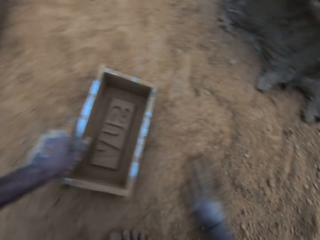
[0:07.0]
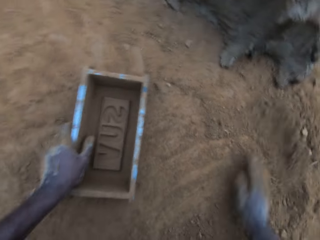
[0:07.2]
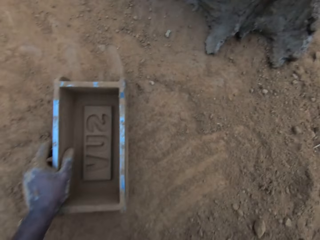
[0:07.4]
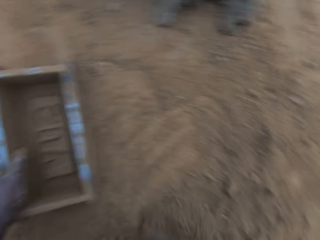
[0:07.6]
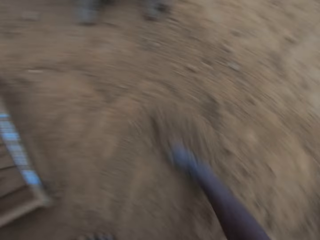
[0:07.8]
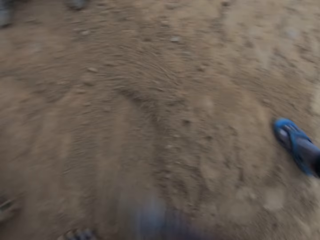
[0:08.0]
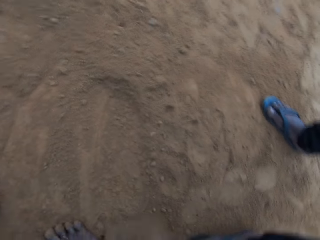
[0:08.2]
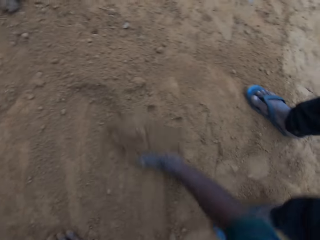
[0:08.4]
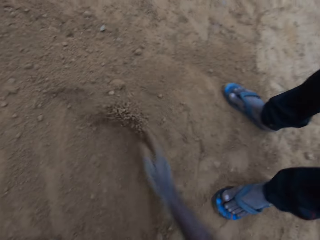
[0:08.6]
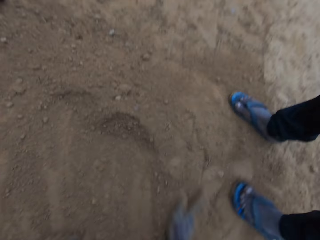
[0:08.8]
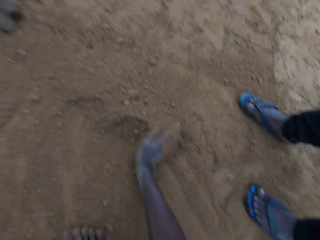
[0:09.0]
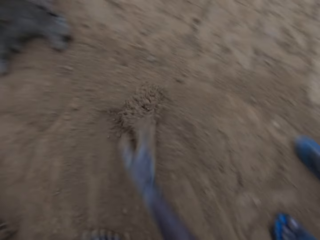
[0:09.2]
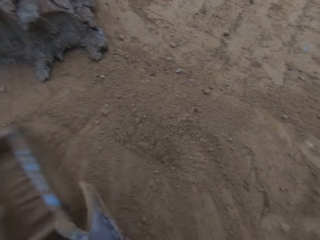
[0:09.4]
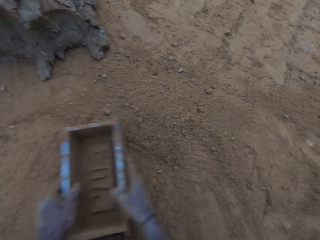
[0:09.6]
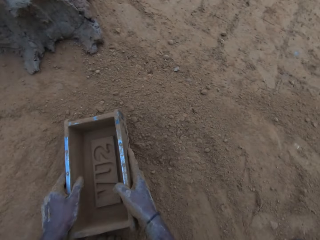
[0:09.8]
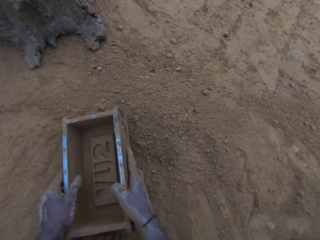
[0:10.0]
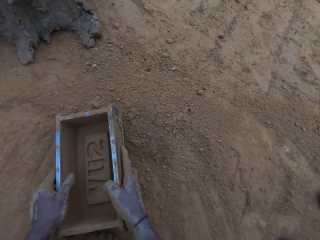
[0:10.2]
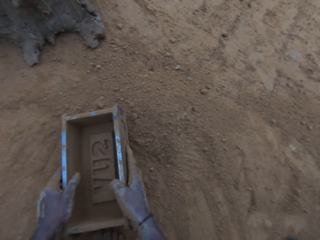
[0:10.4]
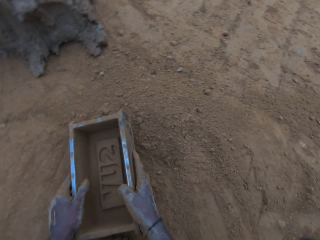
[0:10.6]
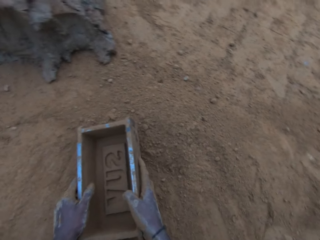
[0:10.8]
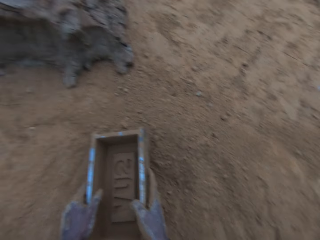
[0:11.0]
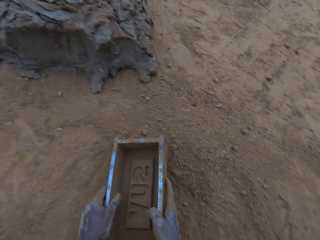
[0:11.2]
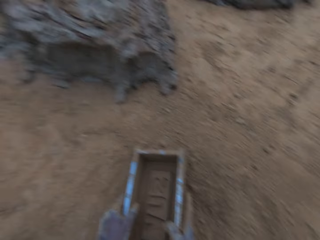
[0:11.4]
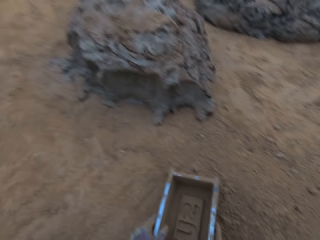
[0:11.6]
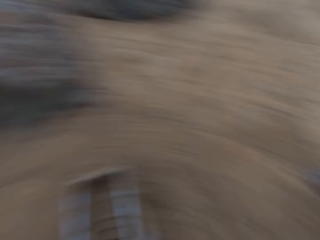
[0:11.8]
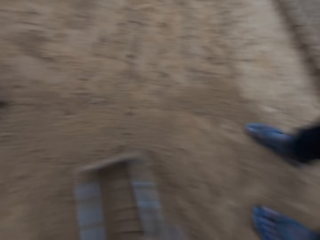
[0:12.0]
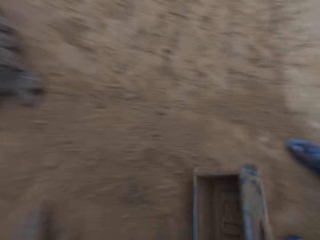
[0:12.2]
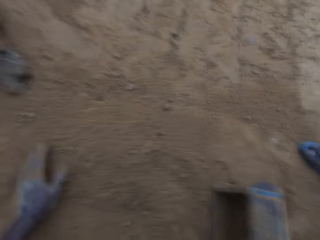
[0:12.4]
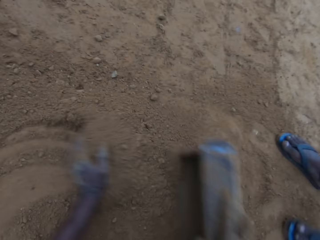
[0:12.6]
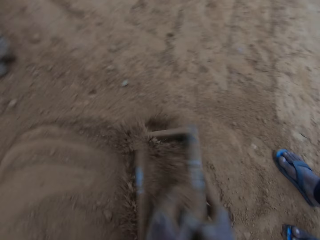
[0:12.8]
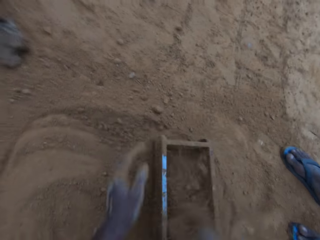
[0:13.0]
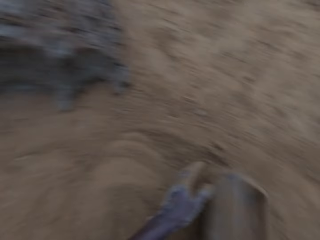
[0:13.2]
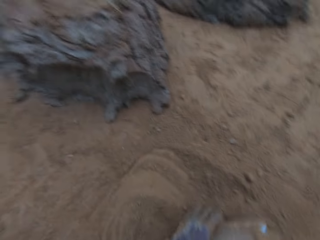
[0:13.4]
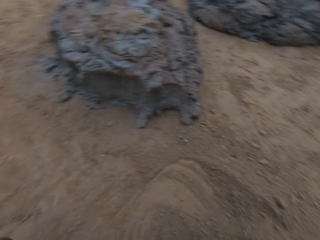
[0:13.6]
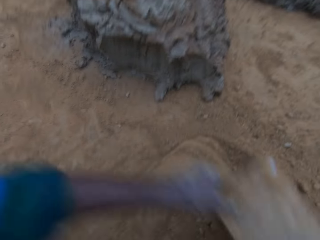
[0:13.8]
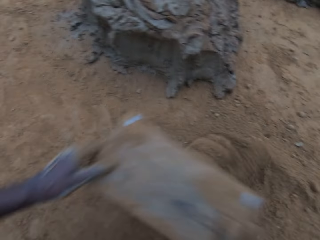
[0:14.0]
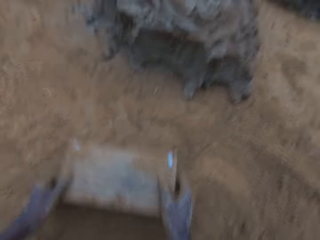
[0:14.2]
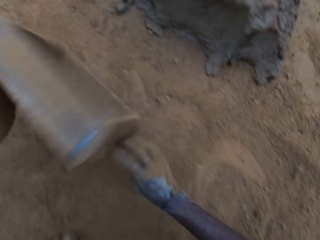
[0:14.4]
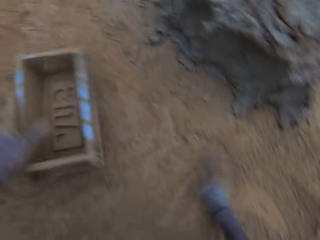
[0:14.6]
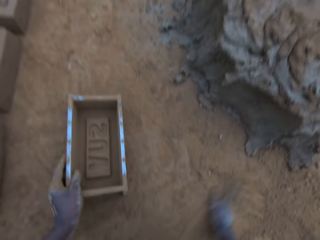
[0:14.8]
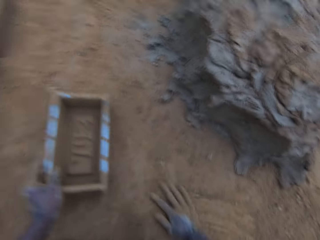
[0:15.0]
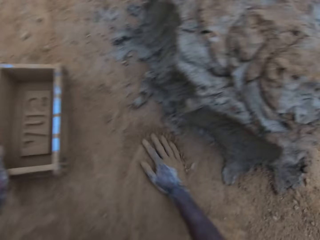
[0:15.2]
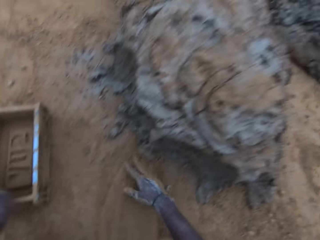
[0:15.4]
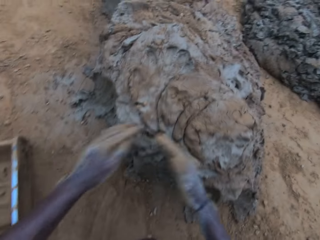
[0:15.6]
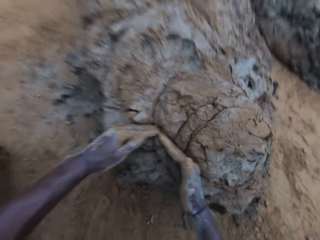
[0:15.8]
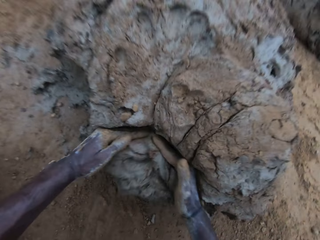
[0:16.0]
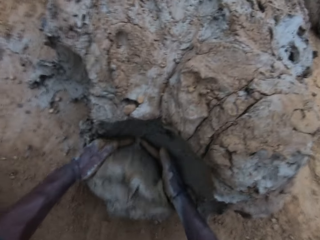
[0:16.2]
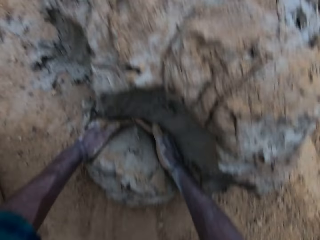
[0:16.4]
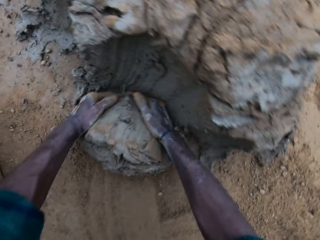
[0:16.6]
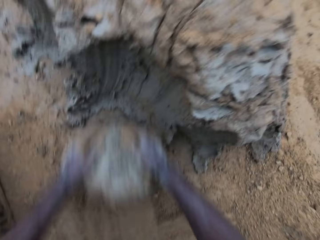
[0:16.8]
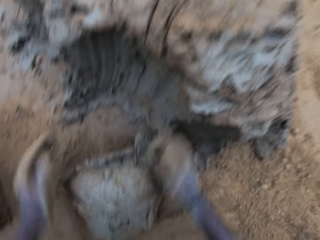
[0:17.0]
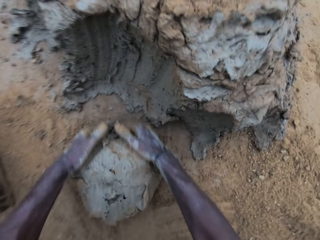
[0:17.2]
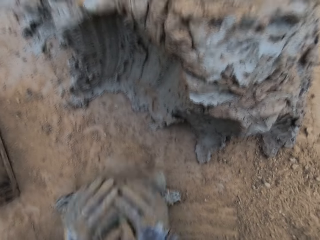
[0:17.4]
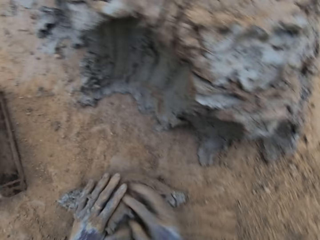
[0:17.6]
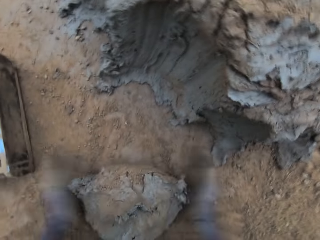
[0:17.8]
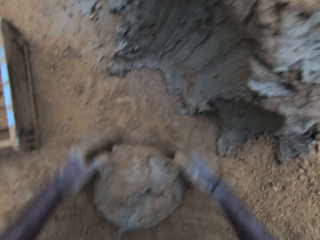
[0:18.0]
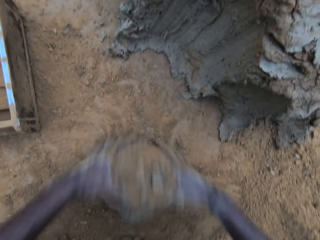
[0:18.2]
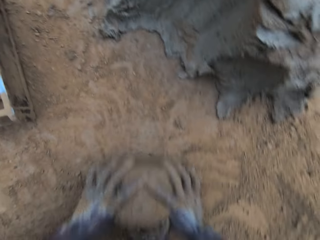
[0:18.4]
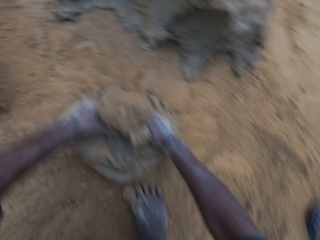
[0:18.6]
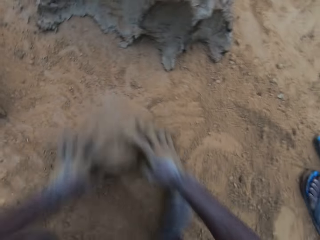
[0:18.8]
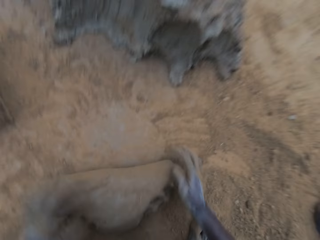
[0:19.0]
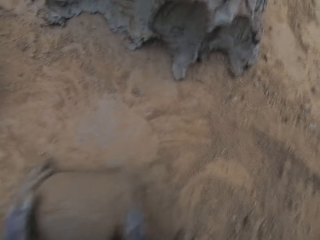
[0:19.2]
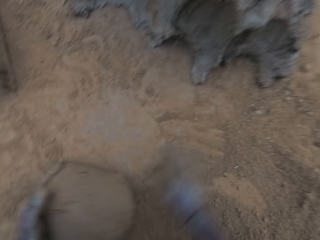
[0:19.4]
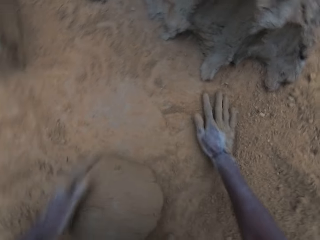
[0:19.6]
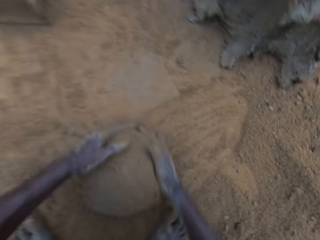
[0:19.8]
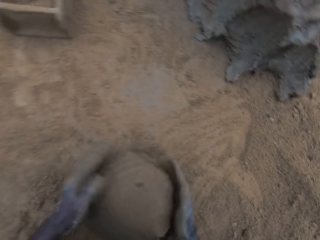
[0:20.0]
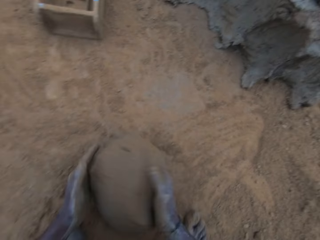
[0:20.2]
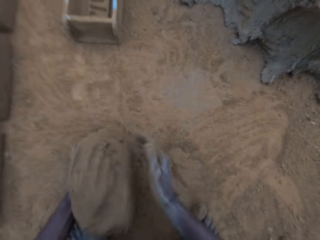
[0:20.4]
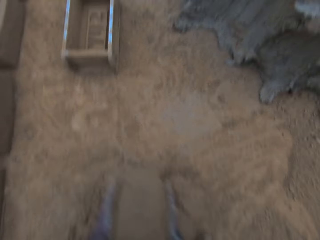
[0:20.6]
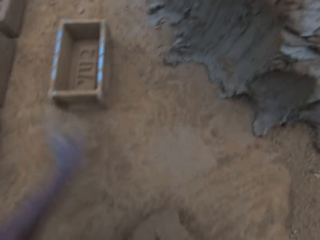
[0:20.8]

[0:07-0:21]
The camera wearer moves a brick mold or mold container on the ground. He gathers sand with his hands. A man stands on the field. The camera wearer holds the brick mold on the ground. The man stands on the field. The camera wearer moves sand into the mold container with his hands. He pours soil on the ground. He picks up the brick mold from the ground, puts the brick mold on the ground and moves the soil on the ground with his hand. He fetches clay from the ground with his hands. He cuts some mortar from the big lump. He rolls the clay on the ground. He wraps the mortar with sand together. The man stands on the field. The camera wearer moves the soil on the ground with his hands.

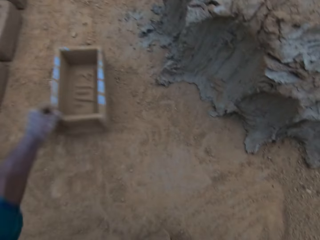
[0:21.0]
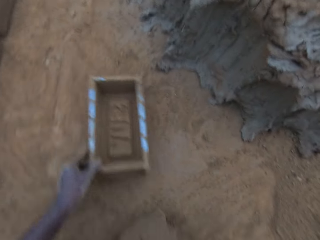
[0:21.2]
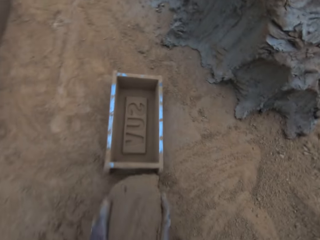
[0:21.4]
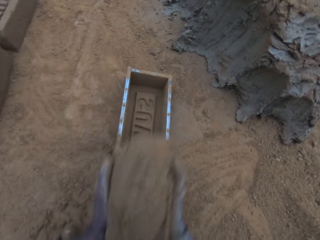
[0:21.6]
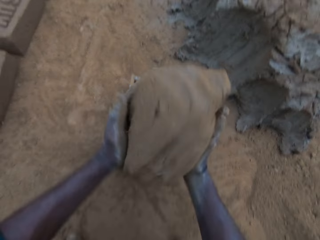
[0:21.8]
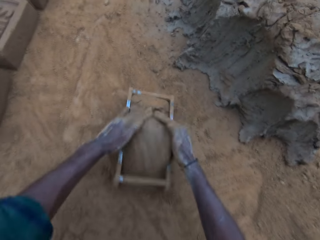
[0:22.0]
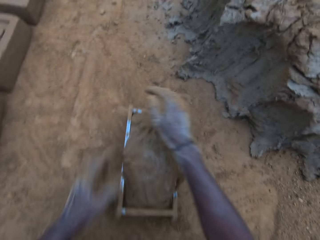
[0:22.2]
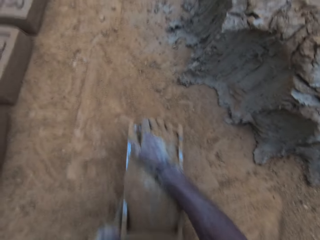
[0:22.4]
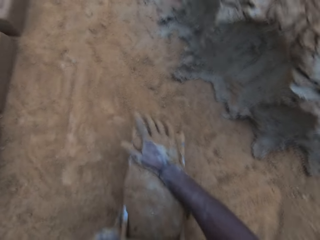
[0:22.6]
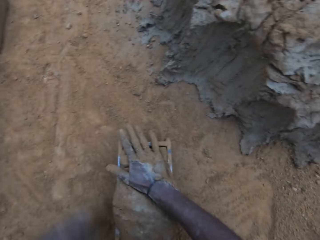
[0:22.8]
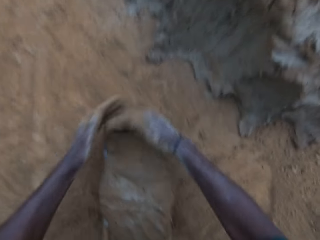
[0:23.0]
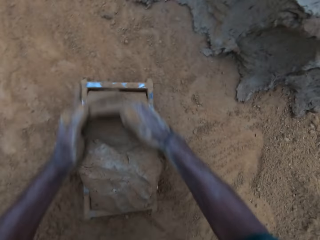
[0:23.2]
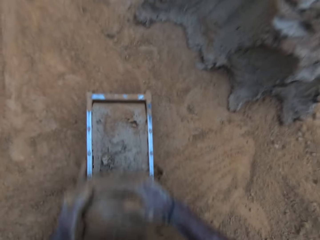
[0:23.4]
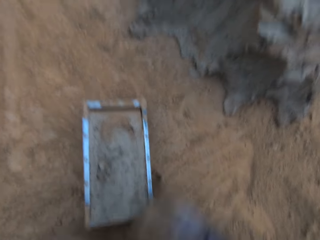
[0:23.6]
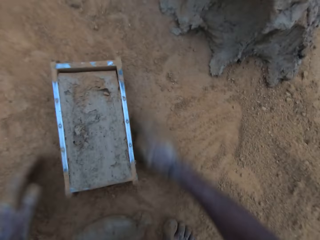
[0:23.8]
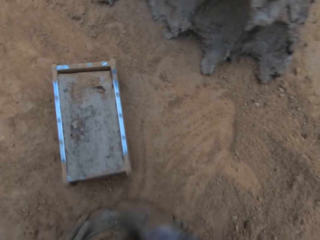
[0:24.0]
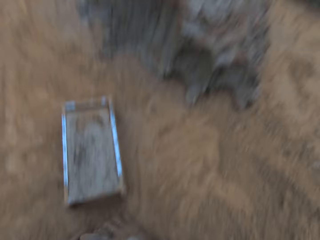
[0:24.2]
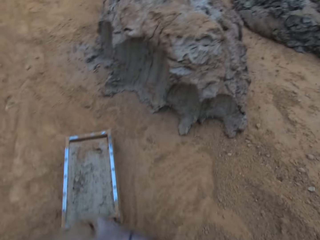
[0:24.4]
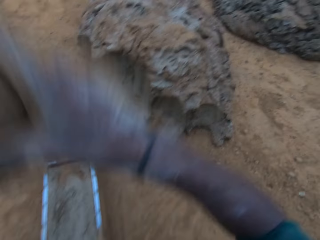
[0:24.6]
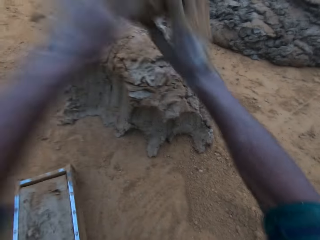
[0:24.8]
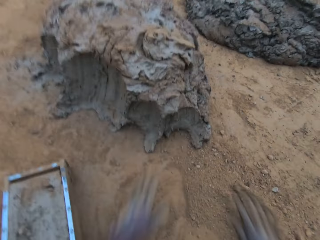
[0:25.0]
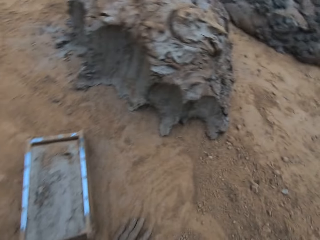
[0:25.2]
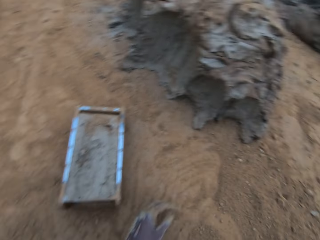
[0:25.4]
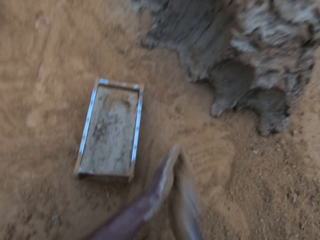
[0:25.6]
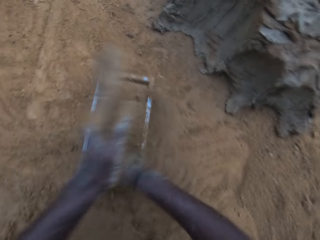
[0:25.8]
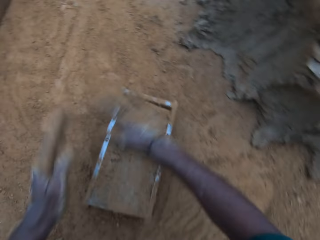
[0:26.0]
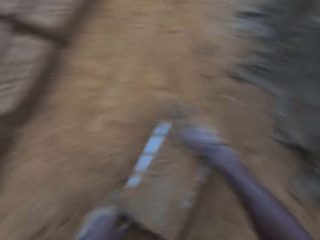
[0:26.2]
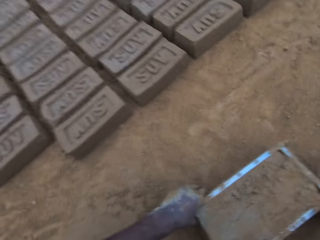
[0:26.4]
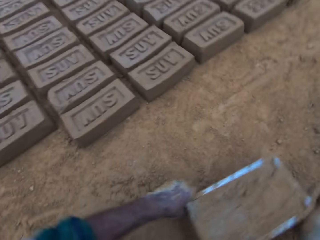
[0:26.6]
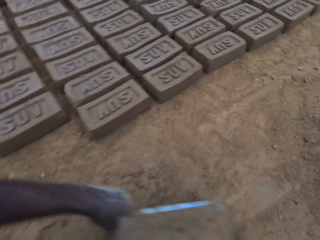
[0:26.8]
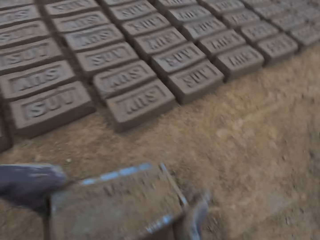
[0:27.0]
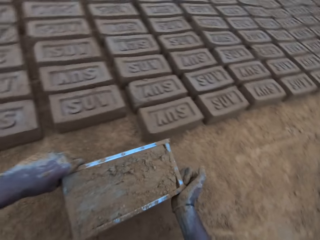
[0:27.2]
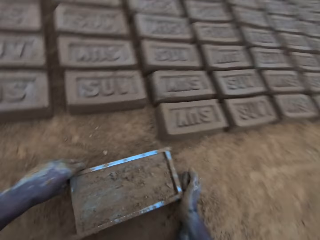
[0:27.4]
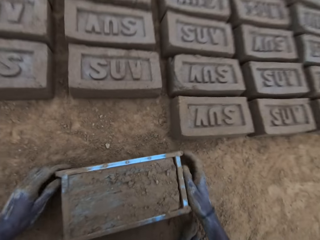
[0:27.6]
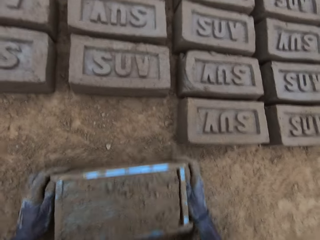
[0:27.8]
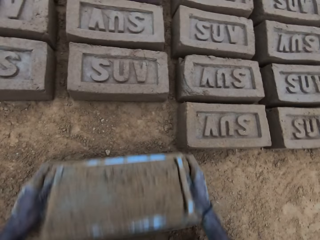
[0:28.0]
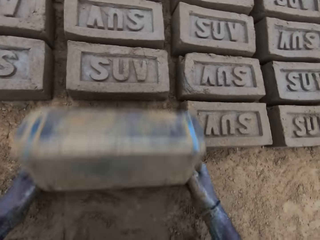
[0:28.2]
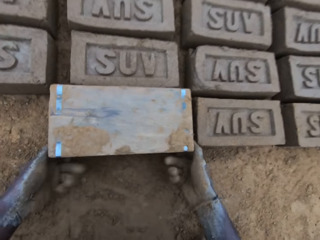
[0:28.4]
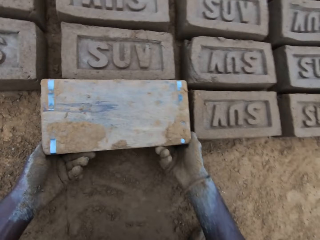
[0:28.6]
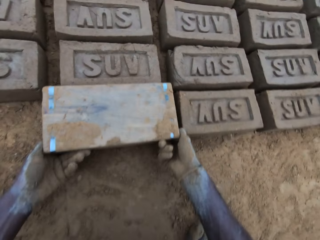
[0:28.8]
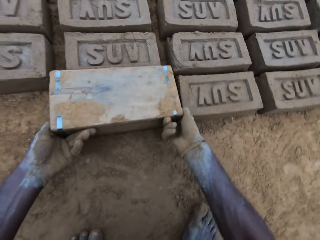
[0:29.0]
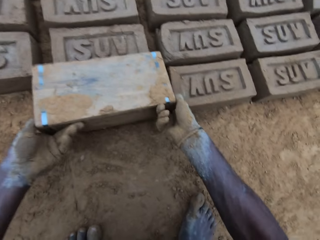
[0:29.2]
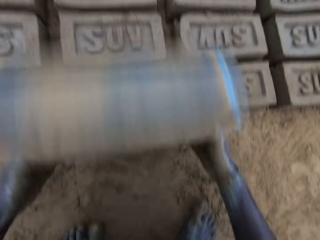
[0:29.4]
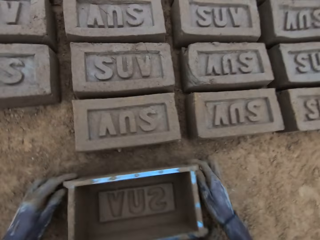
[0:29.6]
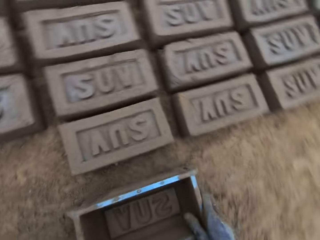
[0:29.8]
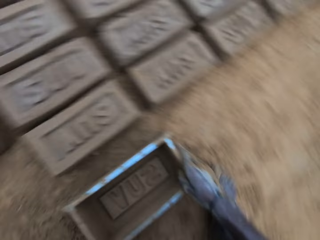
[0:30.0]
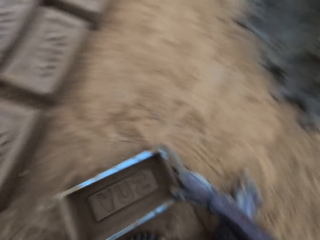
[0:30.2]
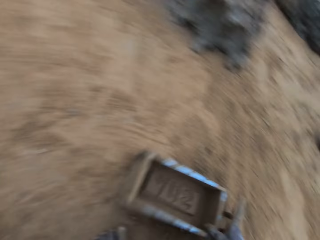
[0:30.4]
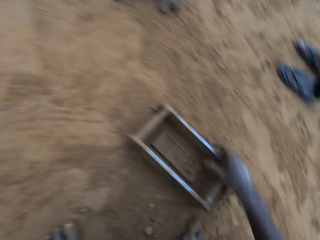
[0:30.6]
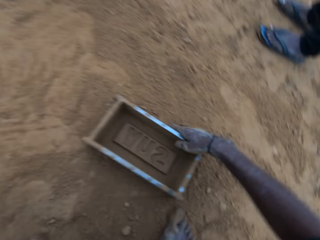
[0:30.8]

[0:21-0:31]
The camera wearer picks up clay from the ground. He moves the brick mold or mold container on the ground. He puts the clay in the brick mold. He removes excess clay from the brick mold. He picks up the clay from the ground. He throws the clay on the clay on the ground. He rubs soil on his hands. He slides his hand on the clay in the brick mold. He picks up the brick mold from the ground. He puts the brick mold on the ground. He turns the mold container upside down on the ground. He lifts the brick mold from the ground. He puts the brick mold on the ground. He moves the brick mold on the ground.
